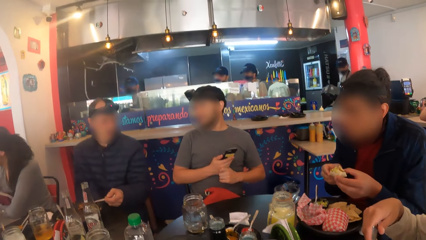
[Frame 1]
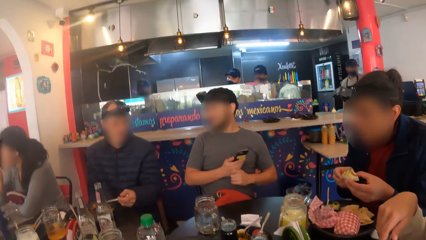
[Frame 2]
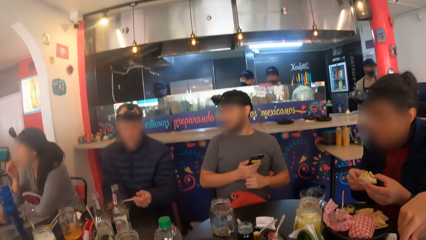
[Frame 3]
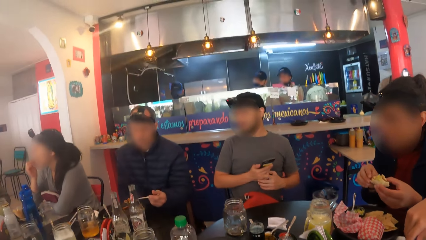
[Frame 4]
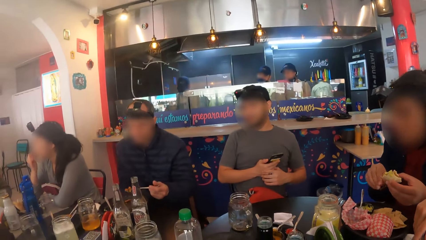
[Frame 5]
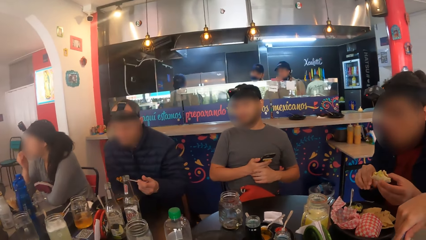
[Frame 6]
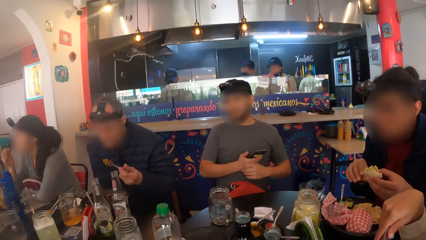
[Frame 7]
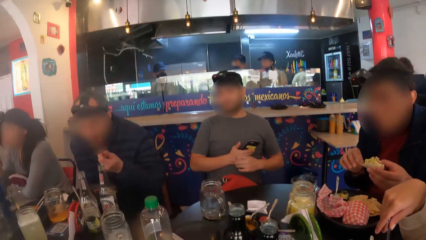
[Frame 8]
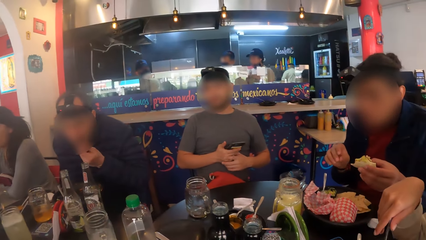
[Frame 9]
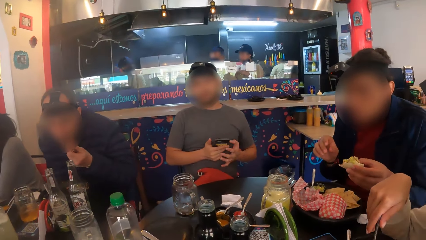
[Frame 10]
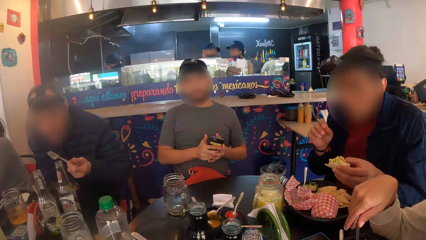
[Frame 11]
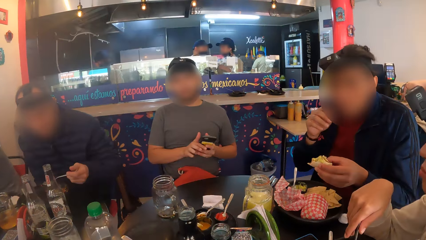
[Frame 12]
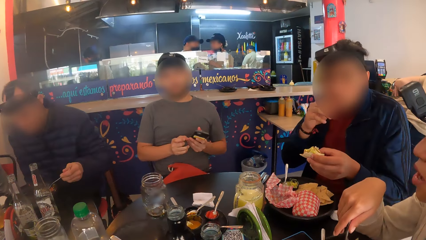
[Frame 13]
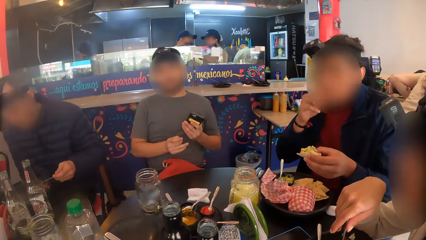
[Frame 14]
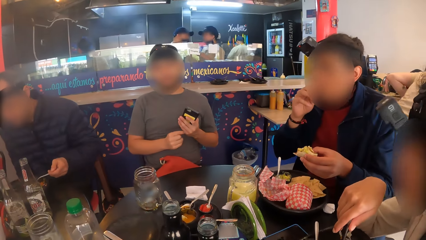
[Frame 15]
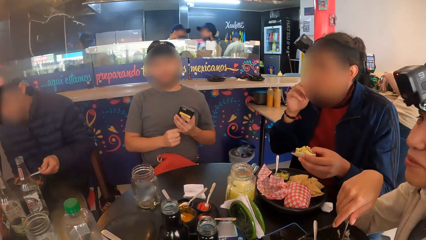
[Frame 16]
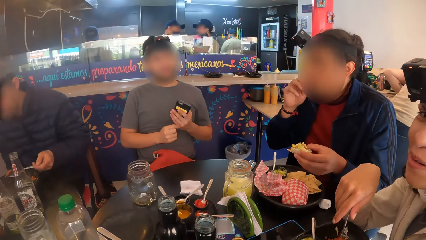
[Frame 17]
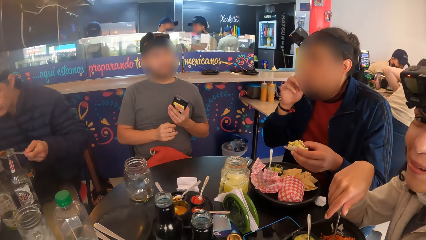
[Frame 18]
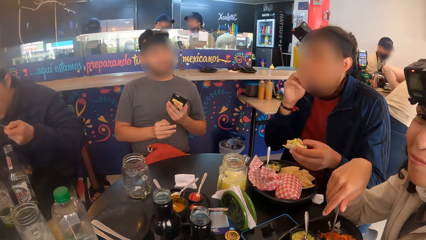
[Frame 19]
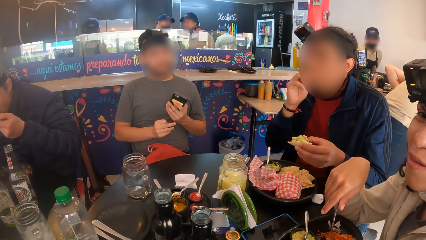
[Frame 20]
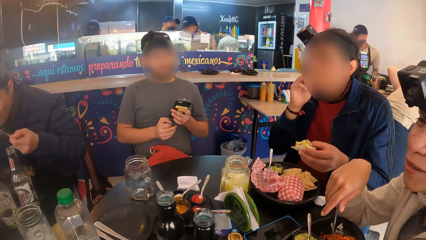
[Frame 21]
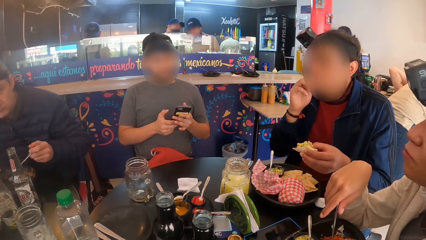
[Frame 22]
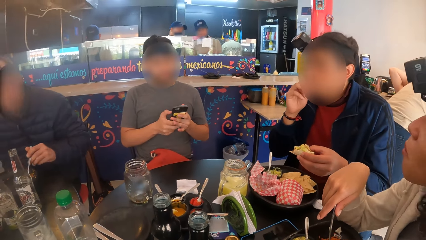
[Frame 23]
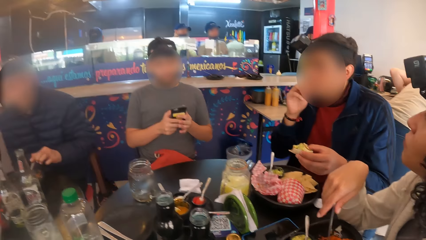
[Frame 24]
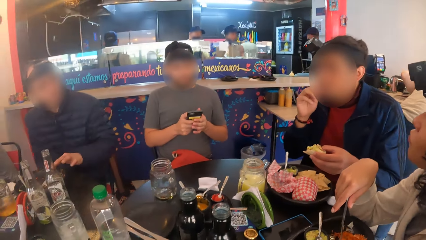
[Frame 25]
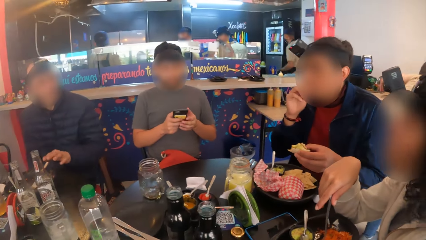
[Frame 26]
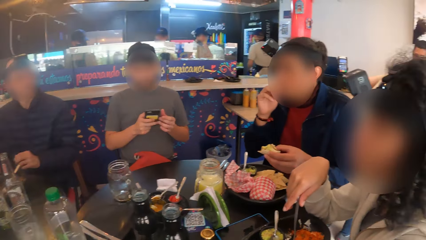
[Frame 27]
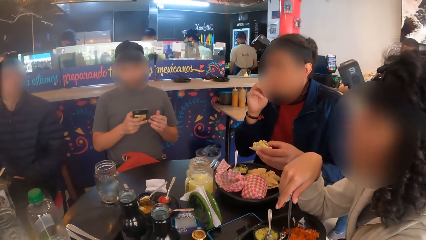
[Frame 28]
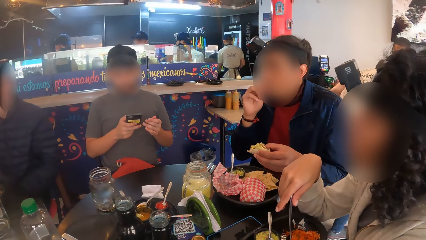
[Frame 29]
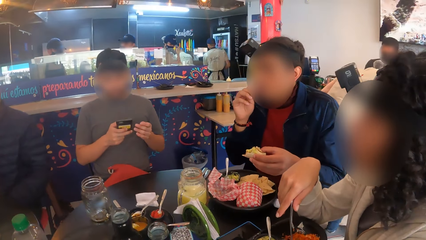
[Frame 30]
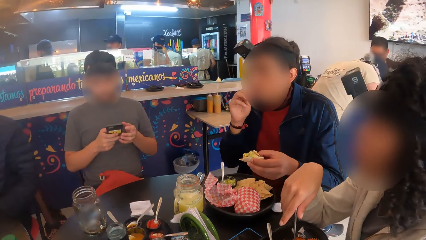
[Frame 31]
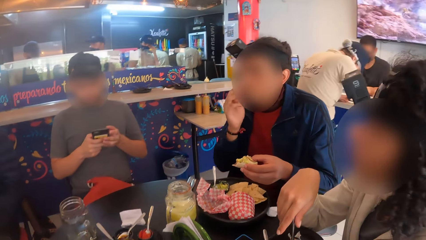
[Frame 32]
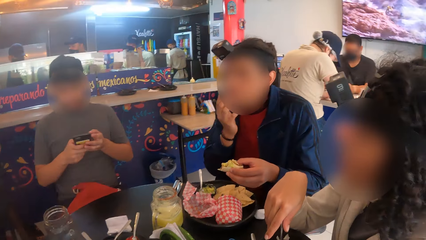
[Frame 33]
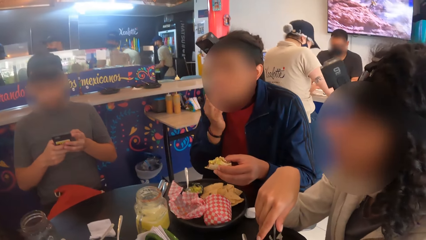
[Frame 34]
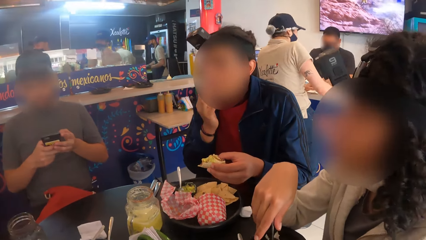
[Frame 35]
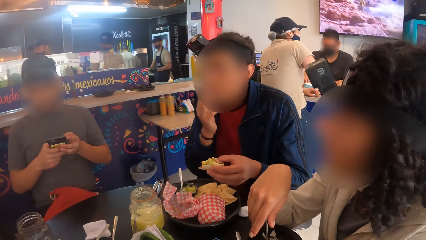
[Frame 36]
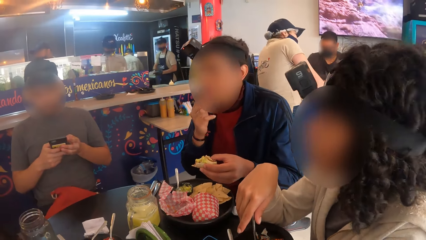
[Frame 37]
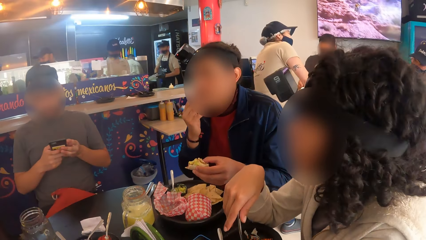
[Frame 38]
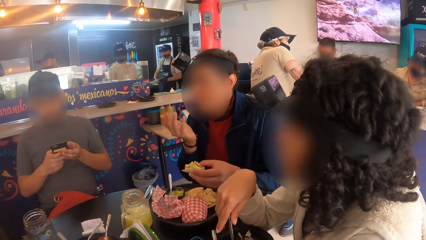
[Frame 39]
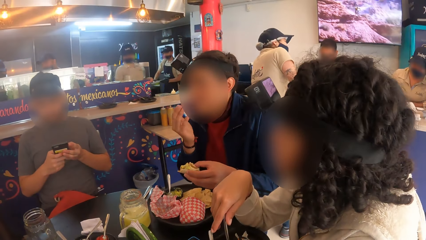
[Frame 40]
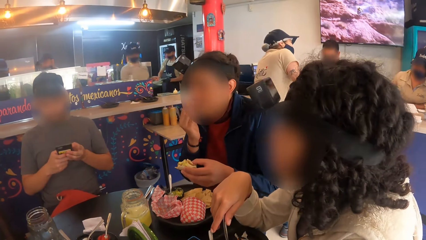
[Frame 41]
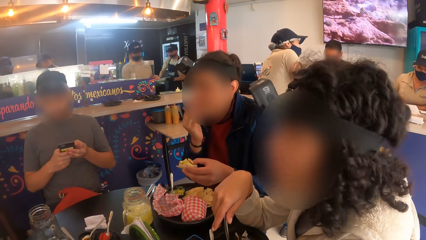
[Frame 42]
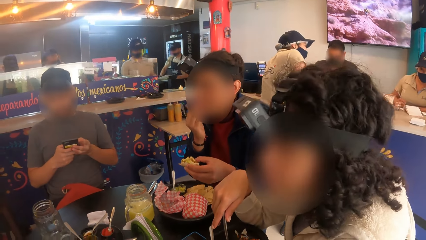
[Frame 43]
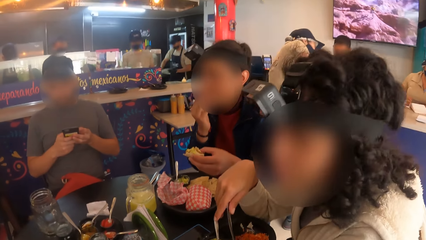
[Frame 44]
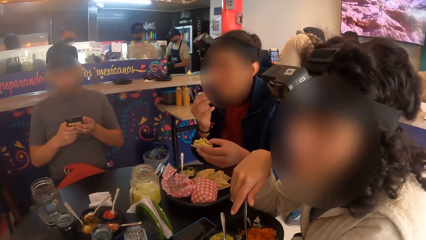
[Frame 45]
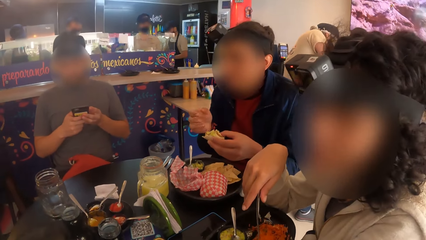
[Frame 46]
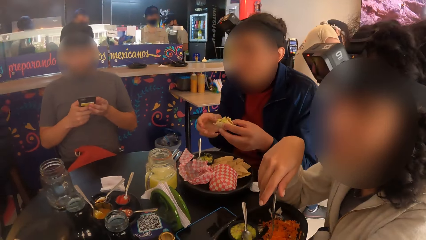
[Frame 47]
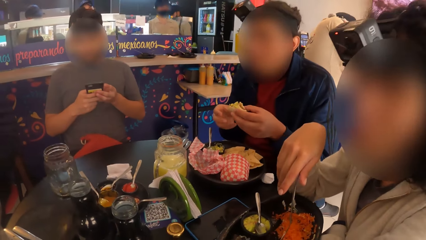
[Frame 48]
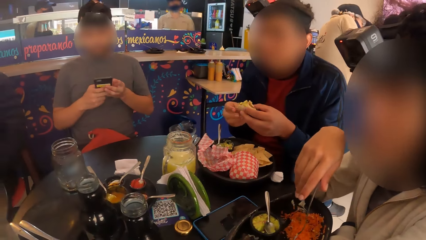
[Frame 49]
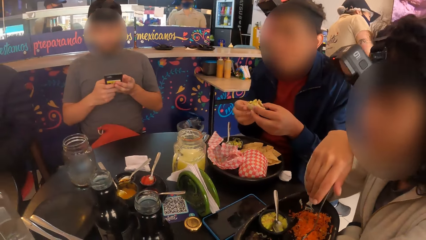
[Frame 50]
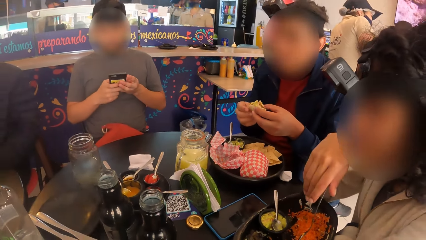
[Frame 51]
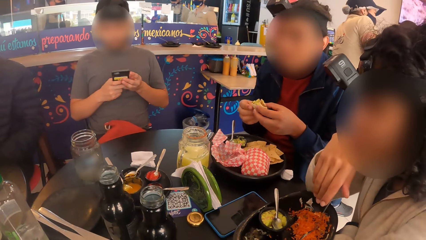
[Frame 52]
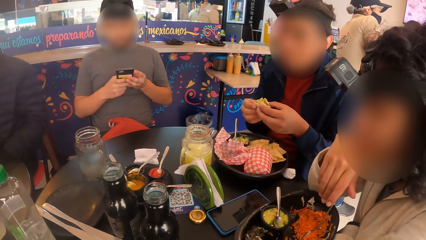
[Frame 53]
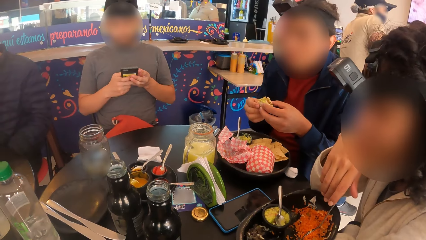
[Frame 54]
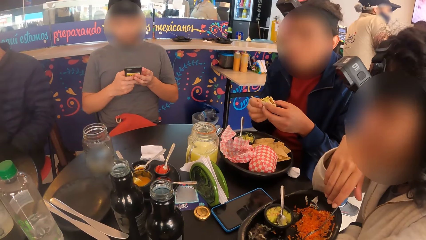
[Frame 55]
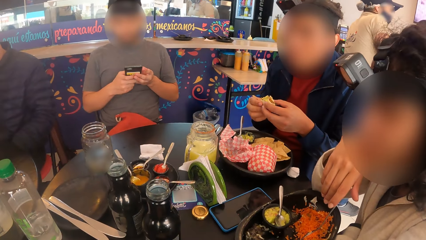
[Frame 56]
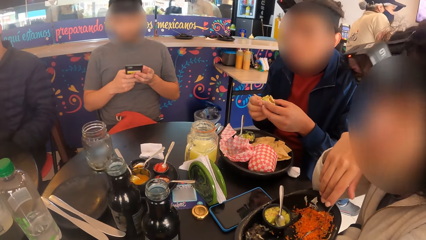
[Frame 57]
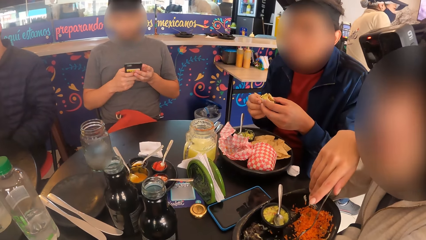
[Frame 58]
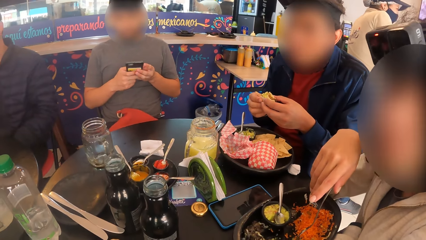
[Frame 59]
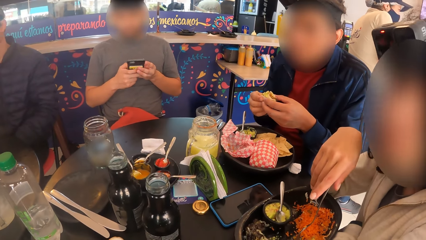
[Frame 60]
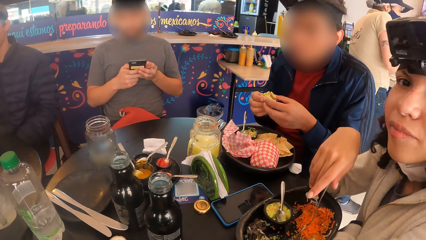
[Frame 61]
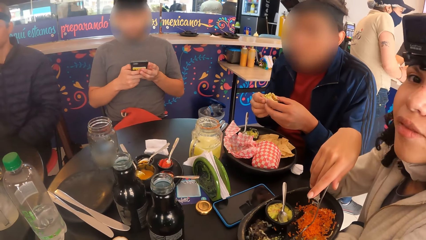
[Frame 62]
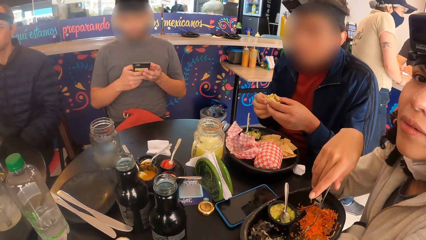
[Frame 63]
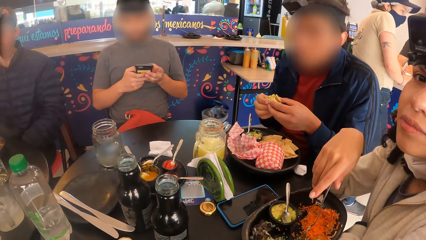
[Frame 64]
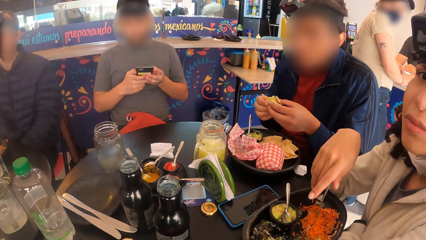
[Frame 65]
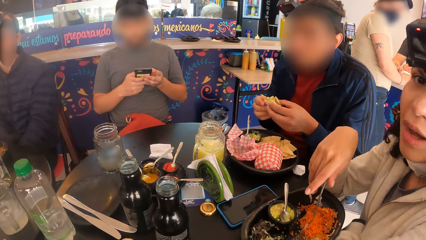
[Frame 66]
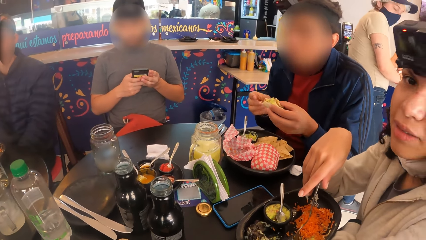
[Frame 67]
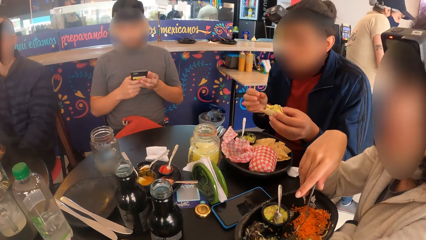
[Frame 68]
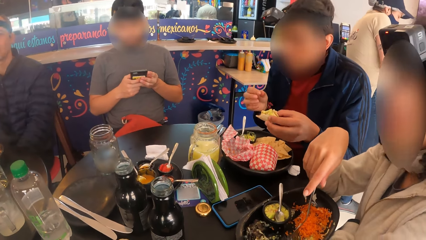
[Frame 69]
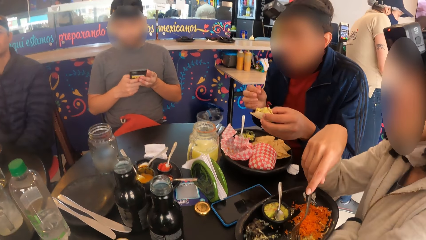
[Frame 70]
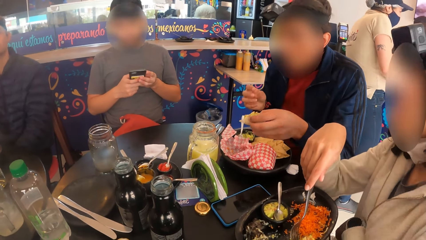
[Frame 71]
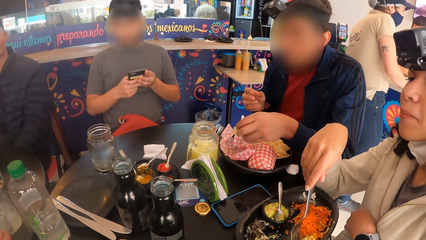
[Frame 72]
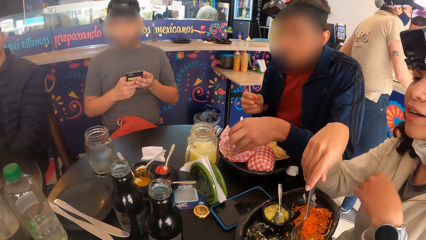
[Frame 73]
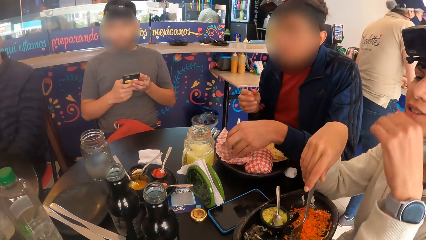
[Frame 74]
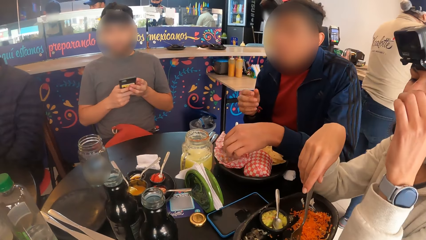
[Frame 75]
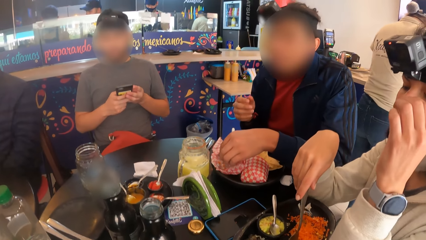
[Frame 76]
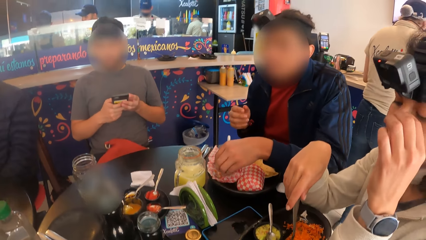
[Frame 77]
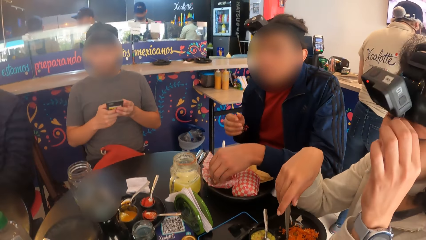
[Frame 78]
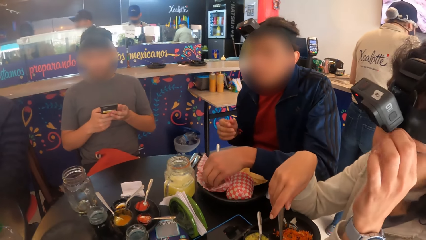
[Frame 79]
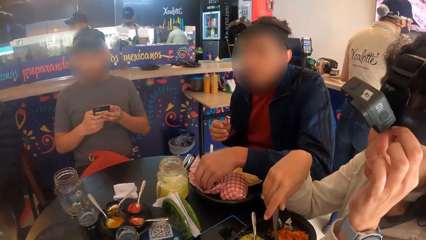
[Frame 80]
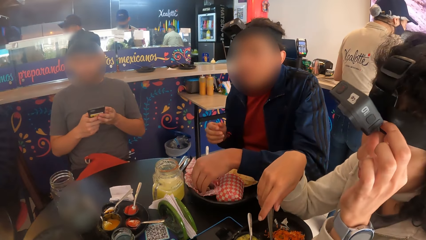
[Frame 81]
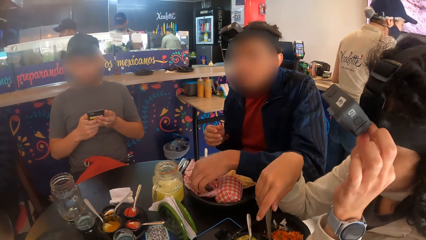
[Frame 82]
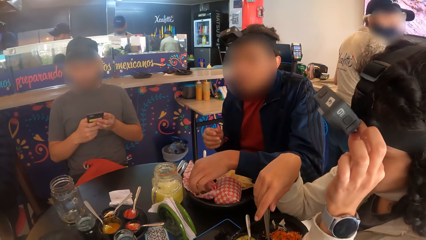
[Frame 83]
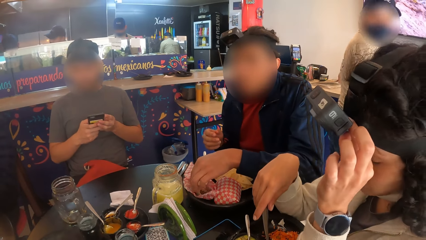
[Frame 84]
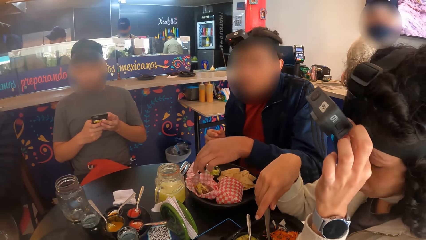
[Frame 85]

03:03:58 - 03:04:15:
A man carries rice with the fork in his left hand and puts the rice in his mouth. He carries rice with the fork in his left hand and puts the rice in his mouth. Another man uses the phone. A third man drops the taco on the plate with his left hand.
